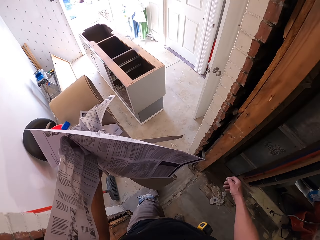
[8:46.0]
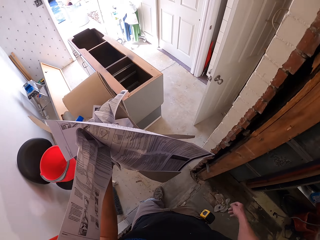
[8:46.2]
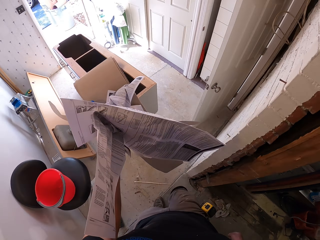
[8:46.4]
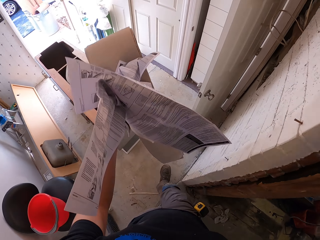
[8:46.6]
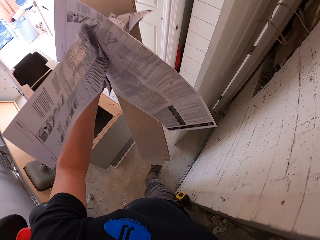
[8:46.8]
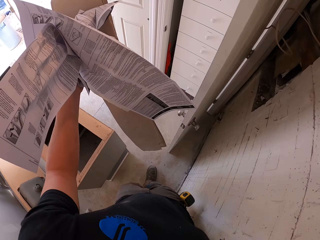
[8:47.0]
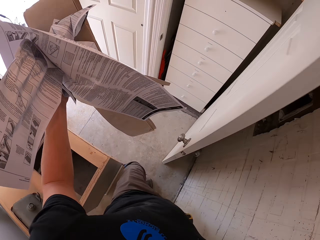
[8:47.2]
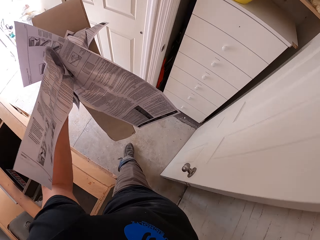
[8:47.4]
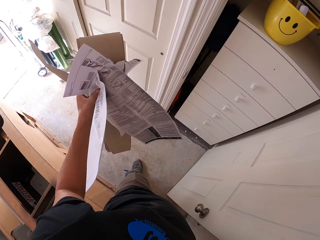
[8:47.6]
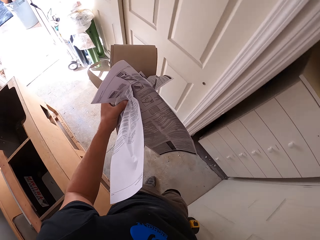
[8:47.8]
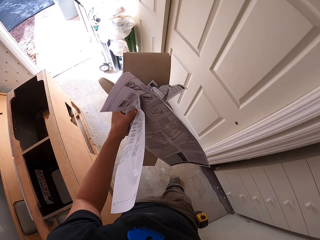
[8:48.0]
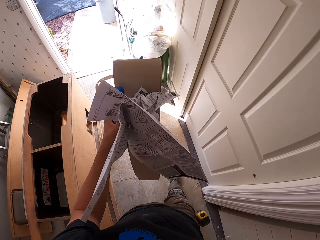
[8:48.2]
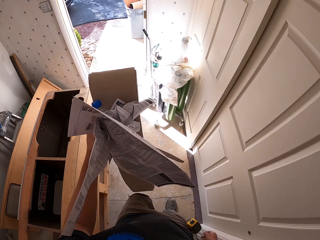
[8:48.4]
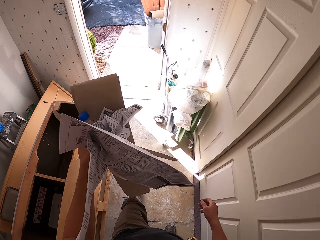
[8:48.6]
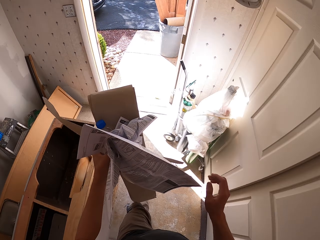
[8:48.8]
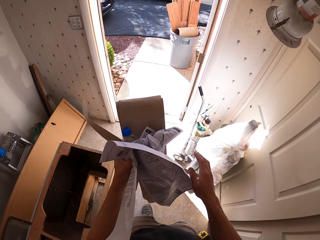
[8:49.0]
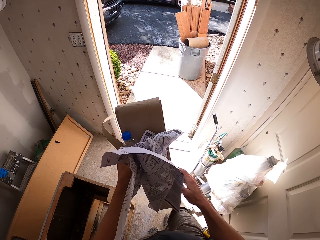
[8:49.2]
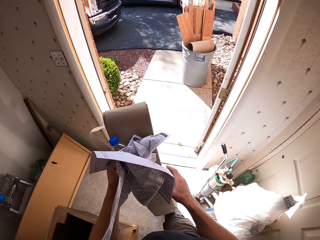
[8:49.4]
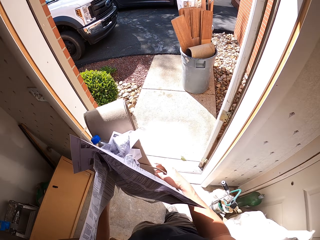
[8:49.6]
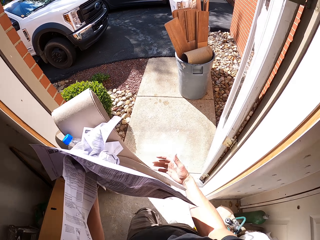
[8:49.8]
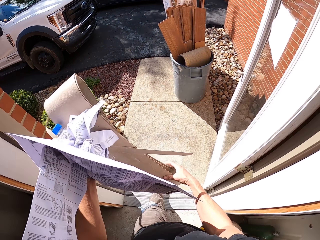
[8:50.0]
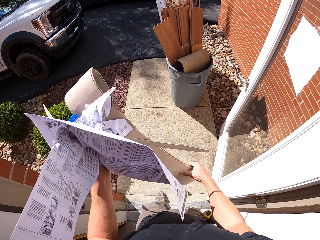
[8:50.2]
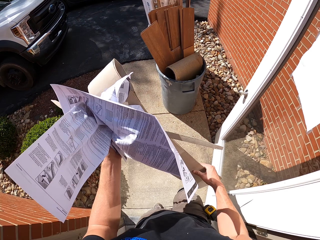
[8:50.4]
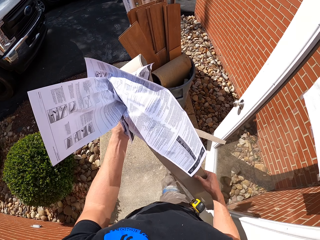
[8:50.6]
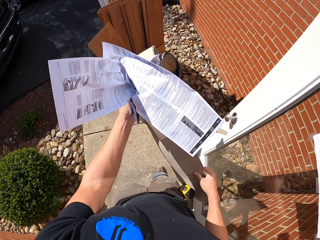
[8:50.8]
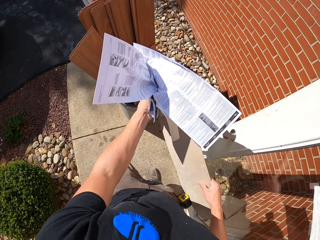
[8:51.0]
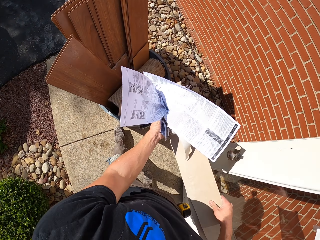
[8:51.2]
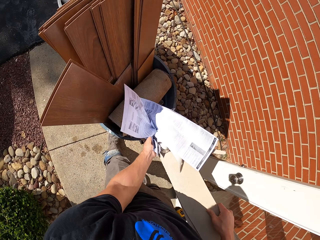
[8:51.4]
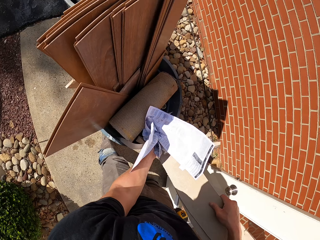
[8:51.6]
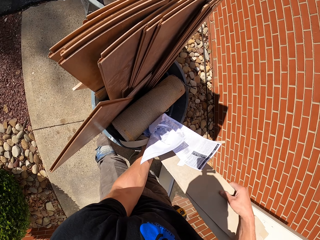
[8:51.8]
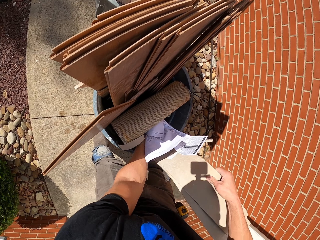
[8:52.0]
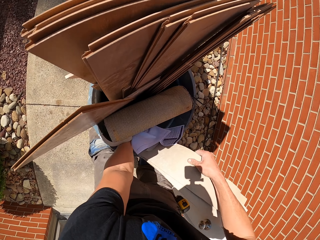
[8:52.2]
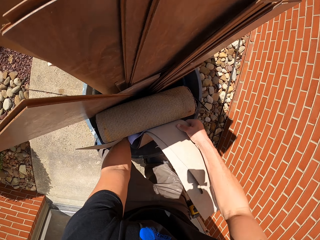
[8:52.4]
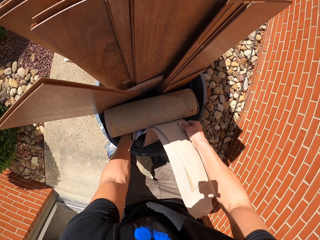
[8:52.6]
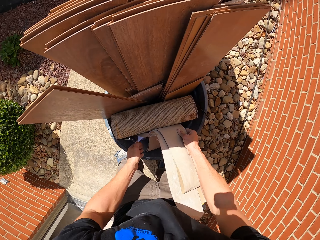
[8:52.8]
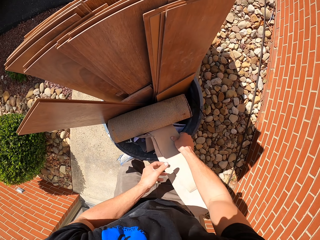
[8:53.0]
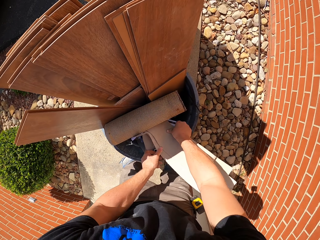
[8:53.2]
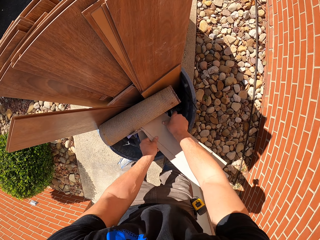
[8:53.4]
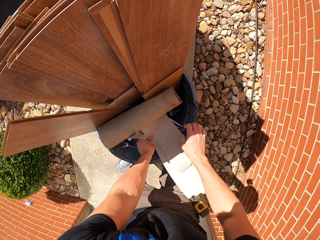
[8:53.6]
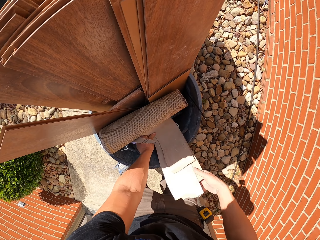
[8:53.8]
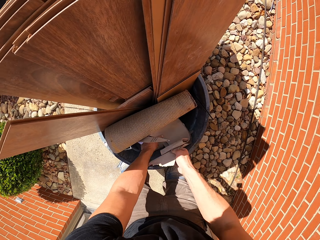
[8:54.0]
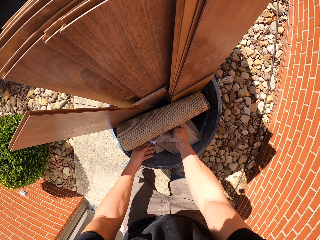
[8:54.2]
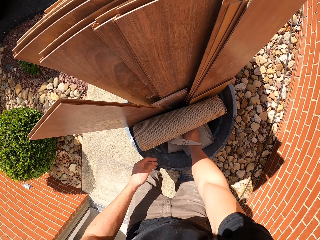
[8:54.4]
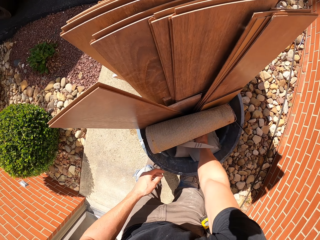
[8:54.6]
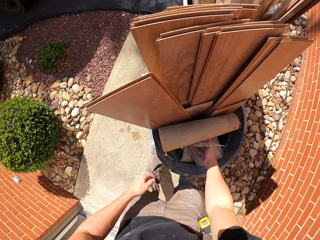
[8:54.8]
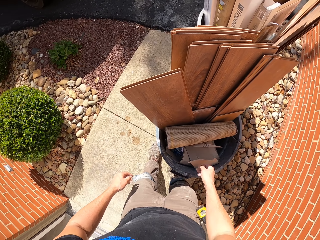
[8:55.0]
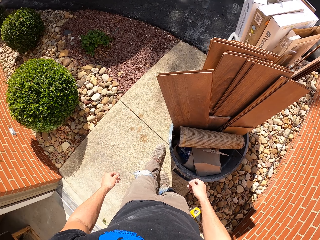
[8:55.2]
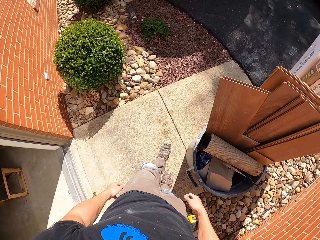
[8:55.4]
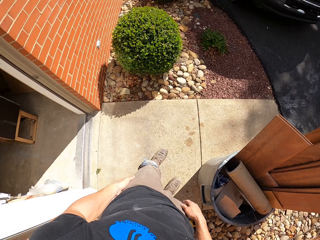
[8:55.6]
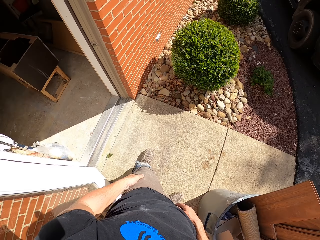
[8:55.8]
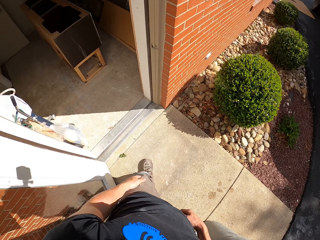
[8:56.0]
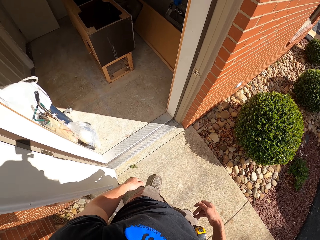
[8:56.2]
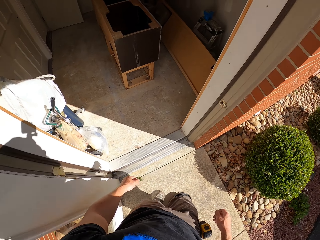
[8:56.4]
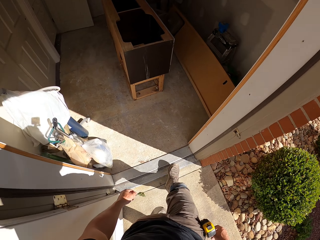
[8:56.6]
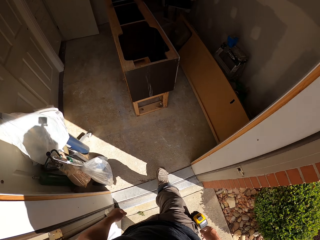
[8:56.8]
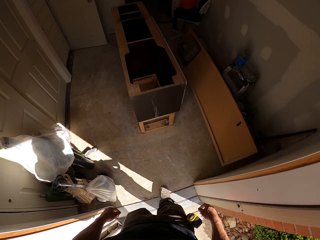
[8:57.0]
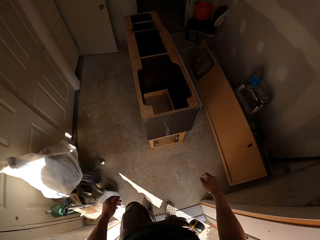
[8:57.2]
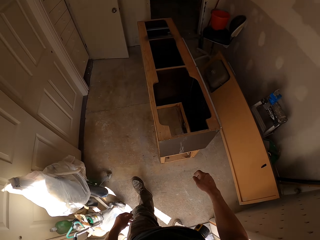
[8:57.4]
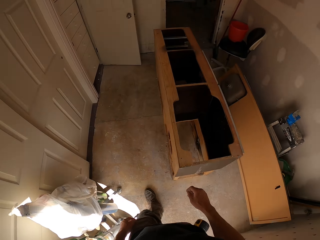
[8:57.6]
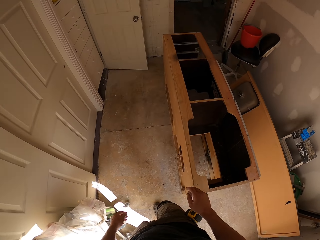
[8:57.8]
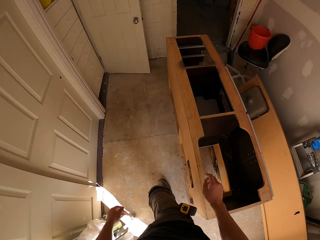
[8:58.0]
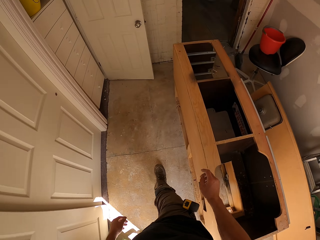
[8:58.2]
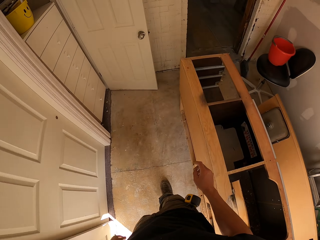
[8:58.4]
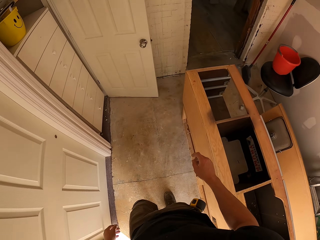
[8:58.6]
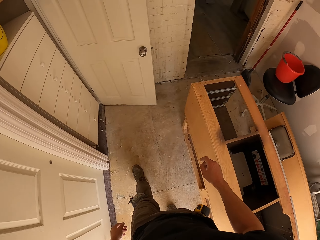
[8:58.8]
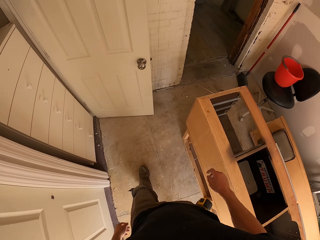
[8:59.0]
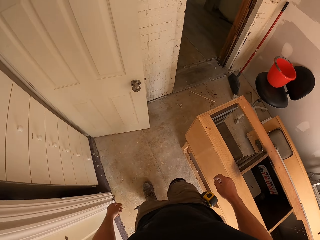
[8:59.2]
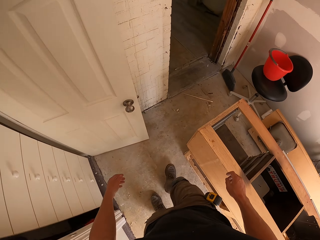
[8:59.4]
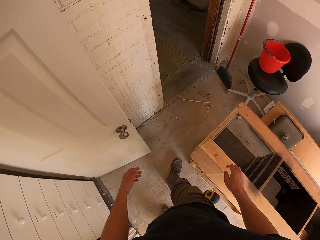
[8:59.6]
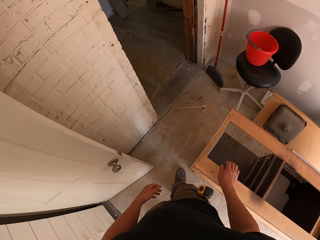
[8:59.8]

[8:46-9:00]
The camera wearer walks outside. They put trash in the dustbin and walk in the house.

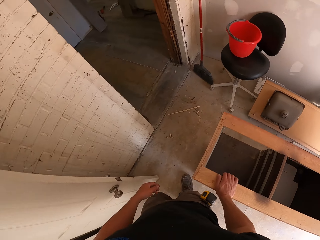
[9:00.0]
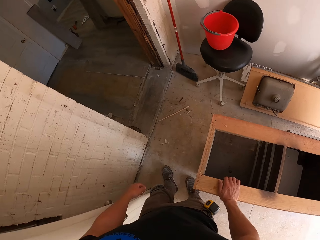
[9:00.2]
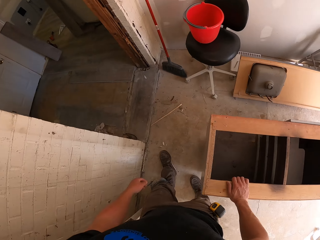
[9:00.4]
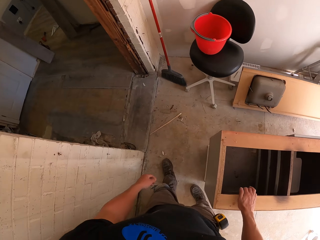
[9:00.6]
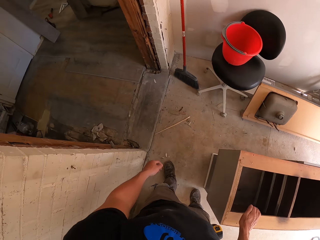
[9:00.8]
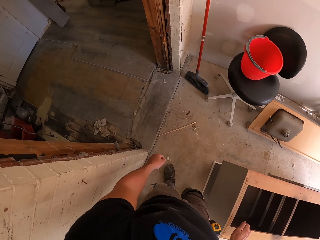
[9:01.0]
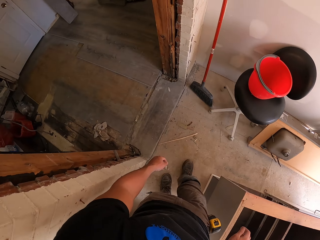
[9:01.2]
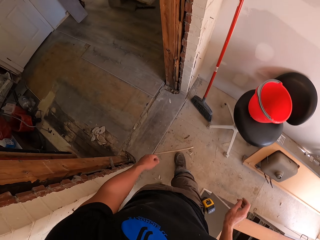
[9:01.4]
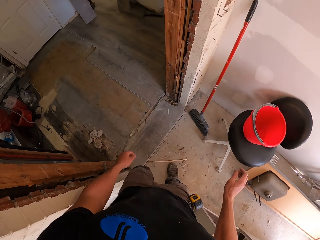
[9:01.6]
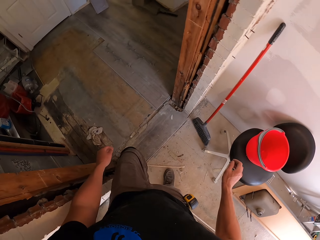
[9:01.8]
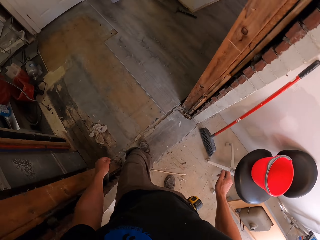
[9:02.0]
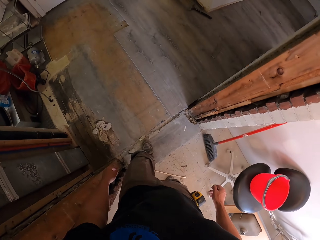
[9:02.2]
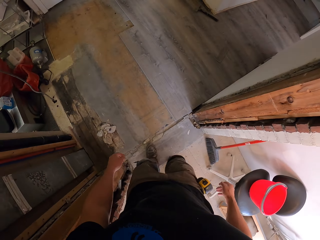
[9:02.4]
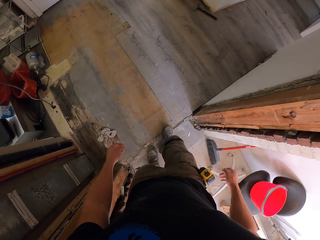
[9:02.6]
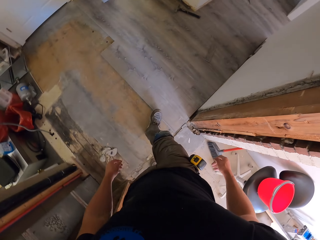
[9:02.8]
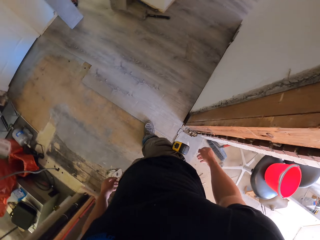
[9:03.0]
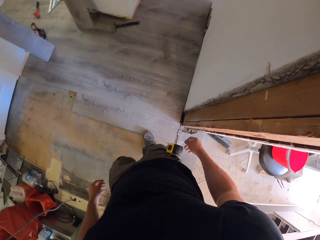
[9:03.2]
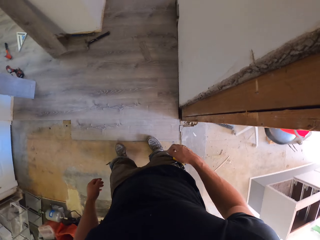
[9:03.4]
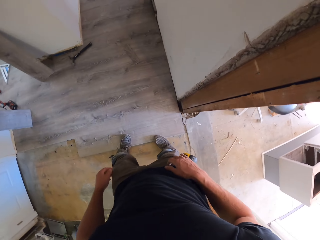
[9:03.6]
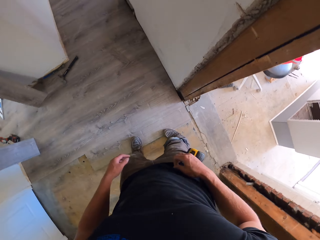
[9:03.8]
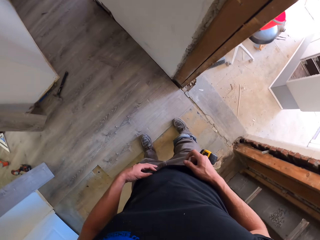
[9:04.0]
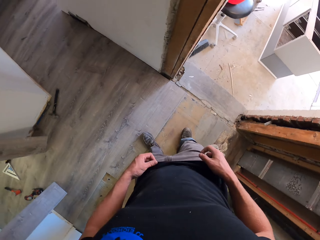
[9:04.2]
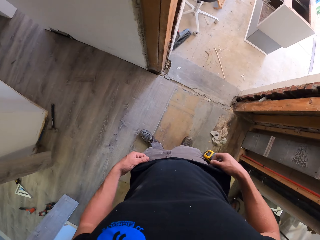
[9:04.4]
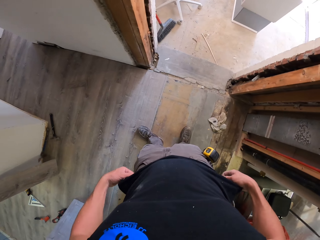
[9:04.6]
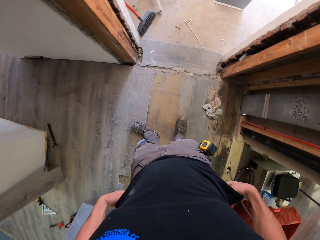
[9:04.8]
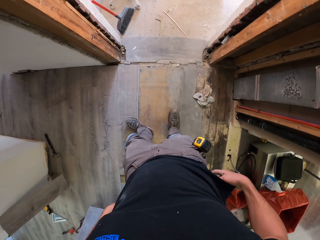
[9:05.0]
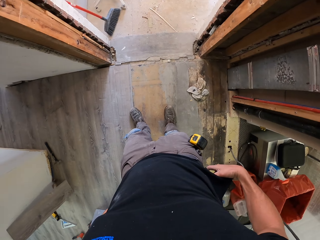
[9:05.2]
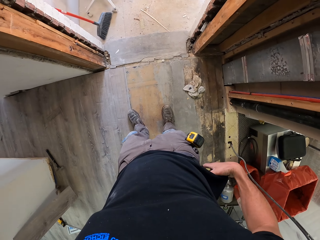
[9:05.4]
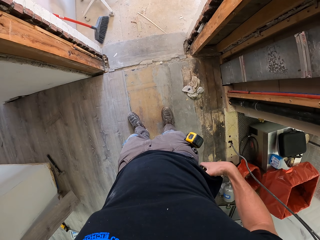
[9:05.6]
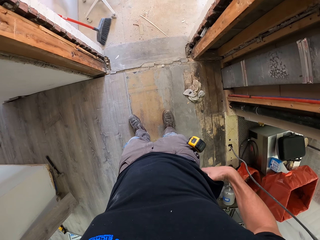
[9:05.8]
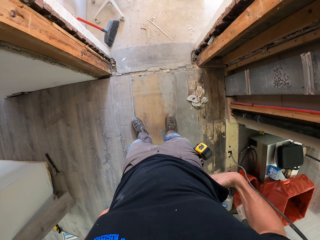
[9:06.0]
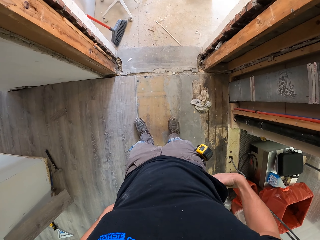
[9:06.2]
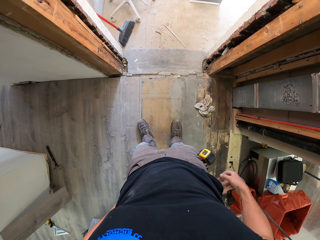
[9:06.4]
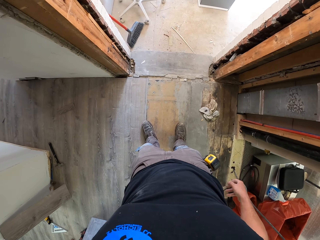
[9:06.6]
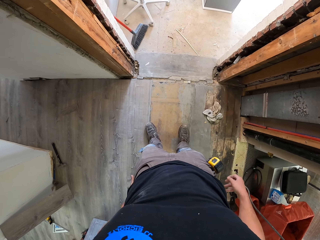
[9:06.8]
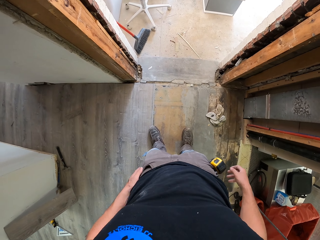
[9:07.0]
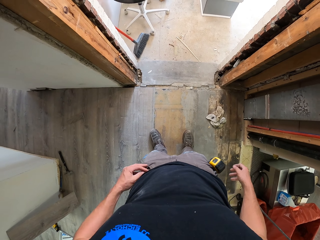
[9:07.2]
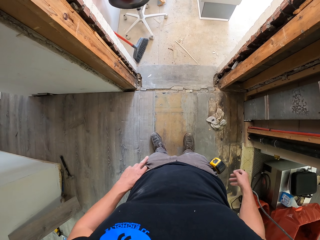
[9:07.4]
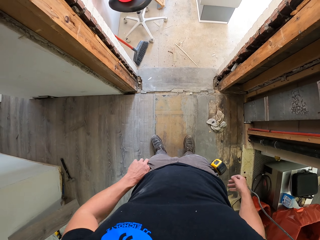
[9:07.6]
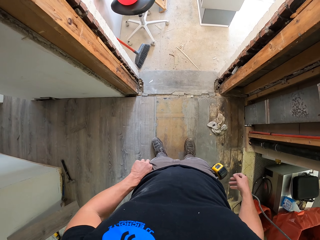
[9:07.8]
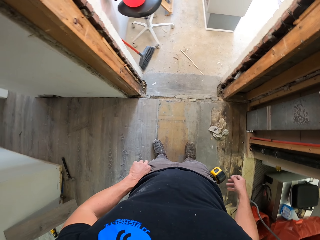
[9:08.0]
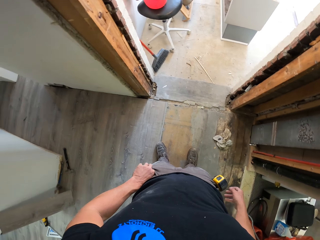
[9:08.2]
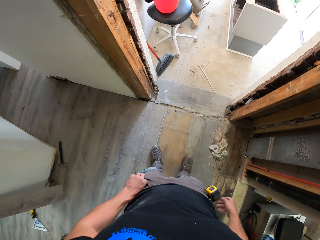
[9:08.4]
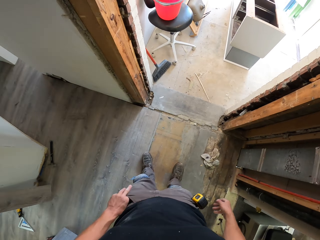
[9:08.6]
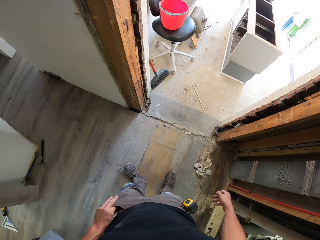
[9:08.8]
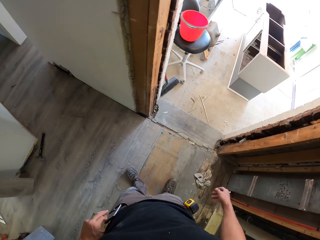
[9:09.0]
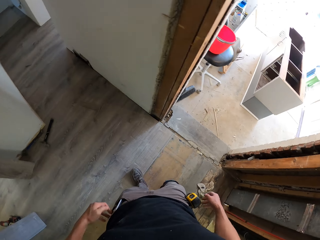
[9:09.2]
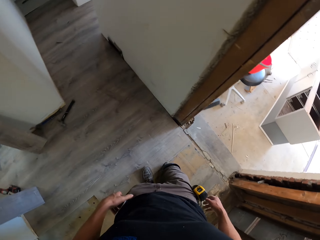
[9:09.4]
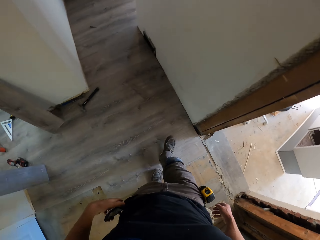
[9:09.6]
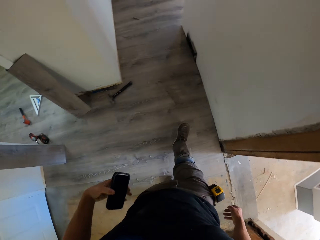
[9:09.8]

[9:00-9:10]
The camera wearer holds the drawer, walks in the house, and holds the t-shirt. They adjust their pants. They take a phone out of the pocket.
